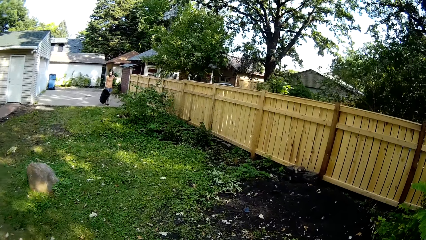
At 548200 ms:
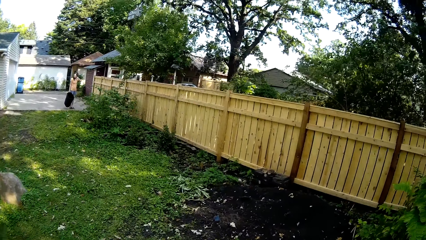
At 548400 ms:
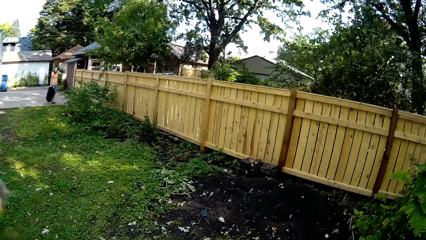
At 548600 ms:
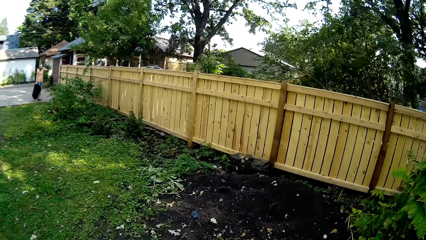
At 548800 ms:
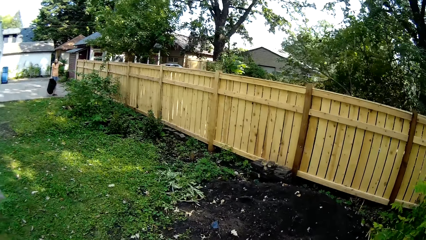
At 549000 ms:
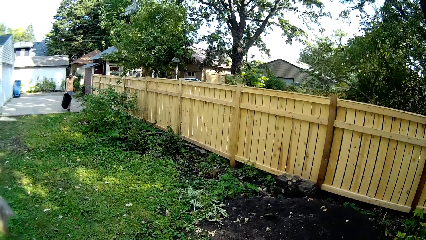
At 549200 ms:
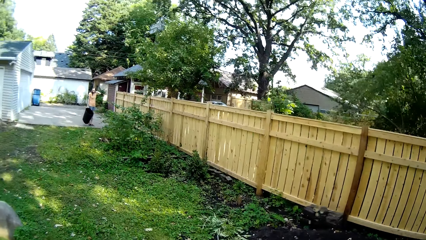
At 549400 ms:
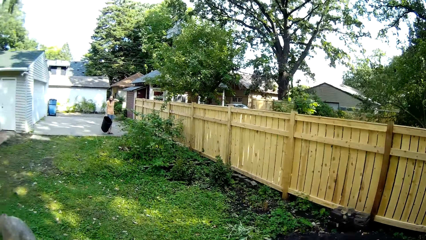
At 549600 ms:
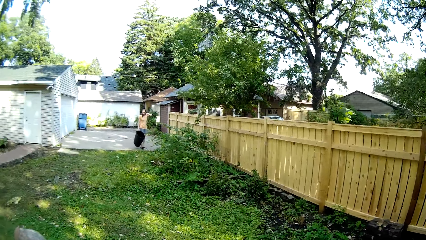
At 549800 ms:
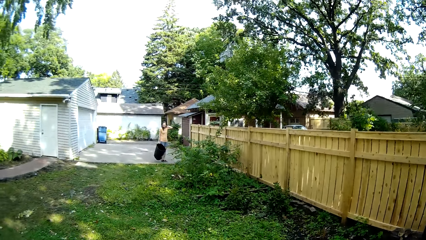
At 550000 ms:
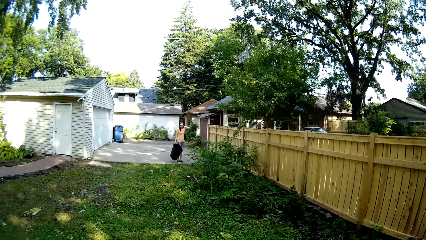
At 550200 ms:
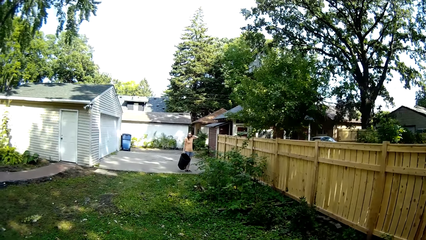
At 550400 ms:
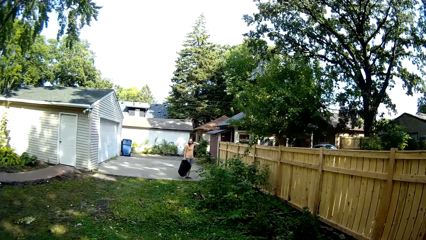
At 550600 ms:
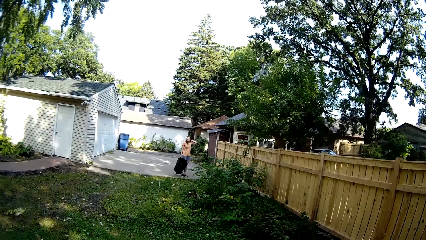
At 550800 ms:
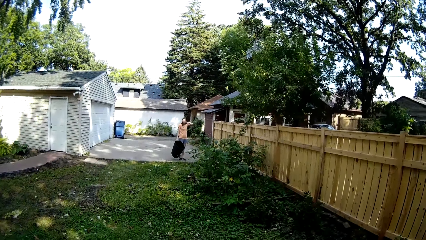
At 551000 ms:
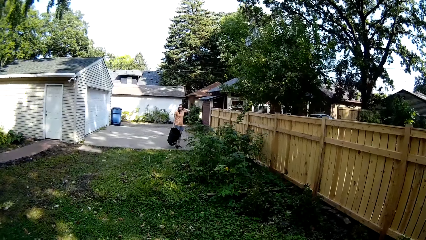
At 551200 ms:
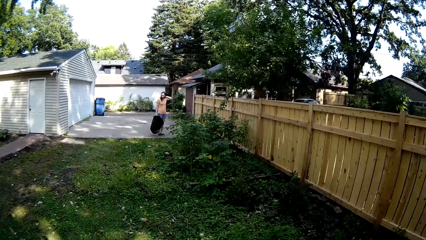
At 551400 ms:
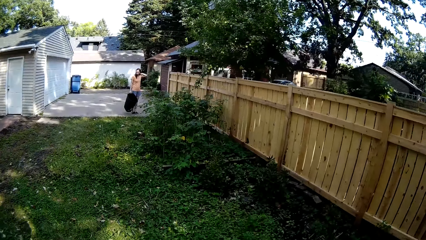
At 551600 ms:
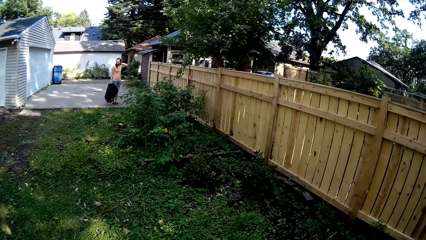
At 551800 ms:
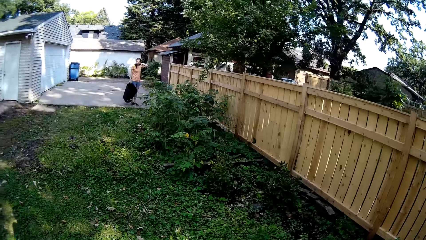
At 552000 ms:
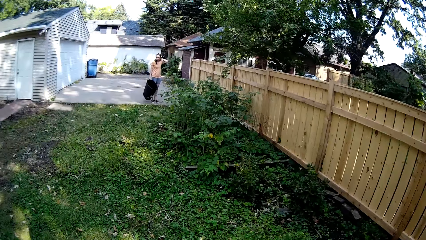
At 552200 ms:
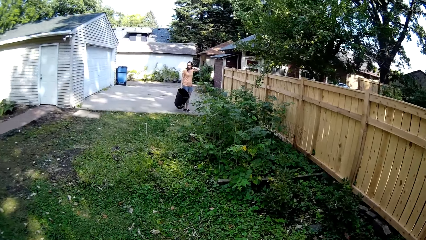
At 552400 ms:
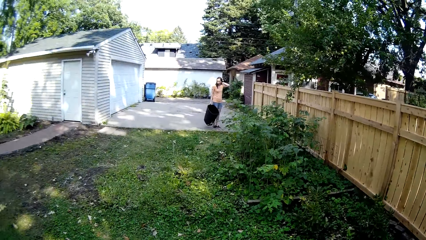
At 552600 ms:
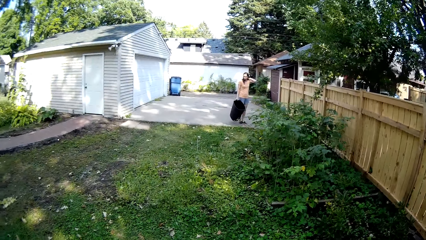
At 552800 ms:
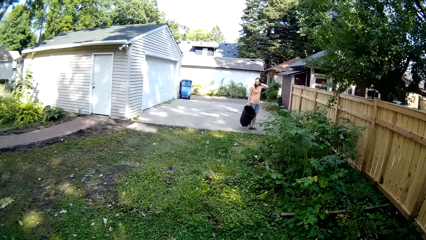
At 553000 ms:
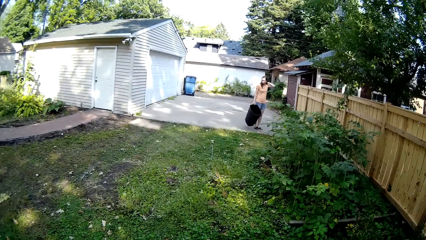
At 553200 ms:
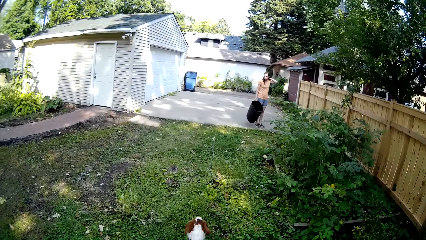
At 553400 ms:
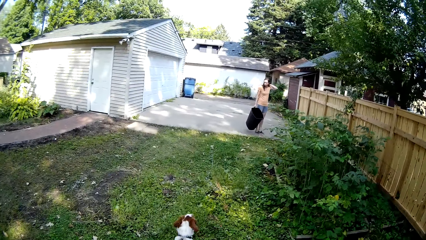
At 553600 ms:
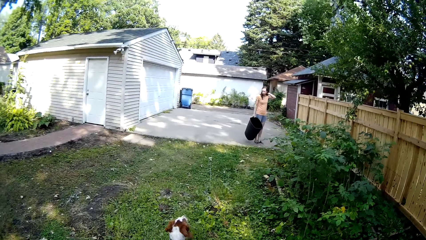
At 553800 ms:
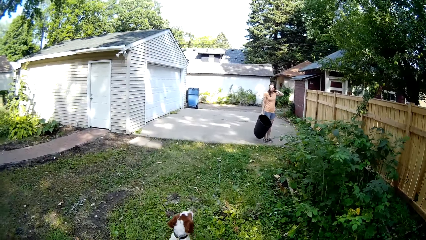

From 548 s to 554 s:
A woman touches her head.

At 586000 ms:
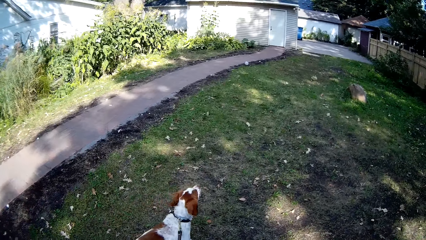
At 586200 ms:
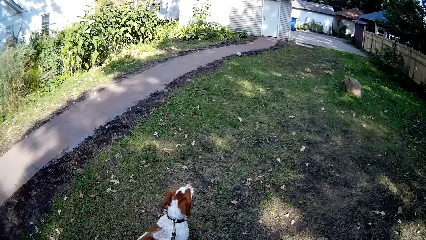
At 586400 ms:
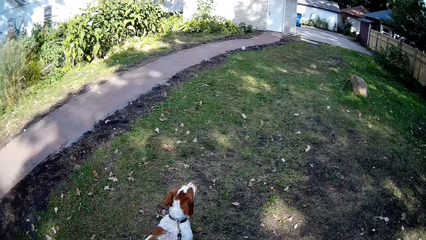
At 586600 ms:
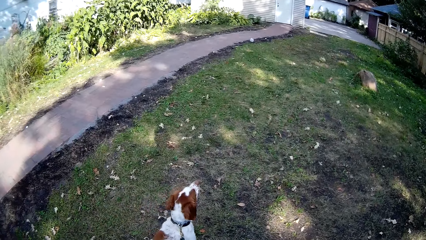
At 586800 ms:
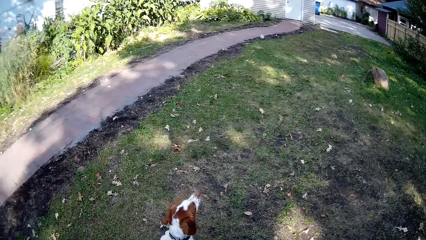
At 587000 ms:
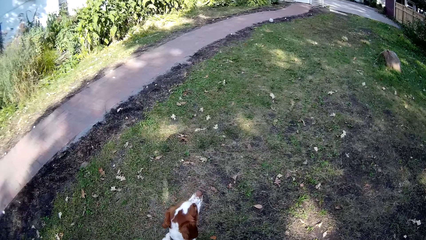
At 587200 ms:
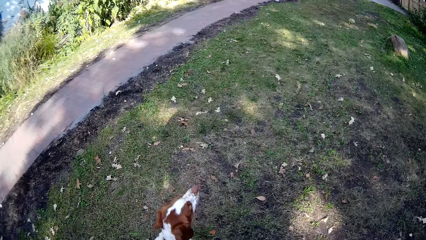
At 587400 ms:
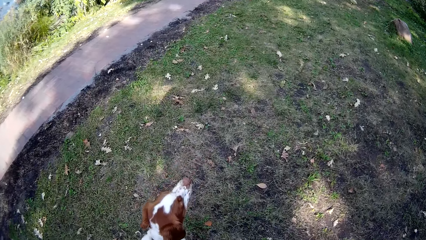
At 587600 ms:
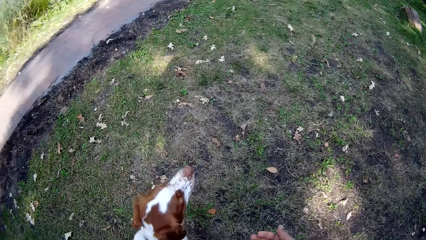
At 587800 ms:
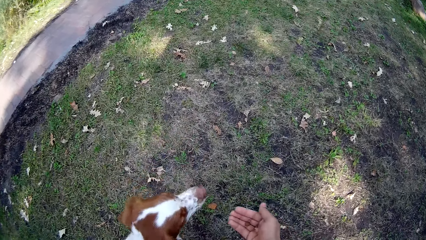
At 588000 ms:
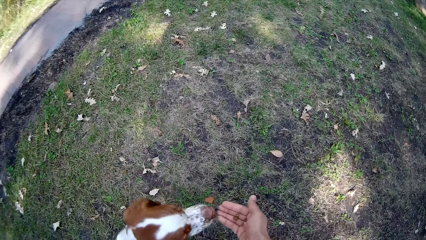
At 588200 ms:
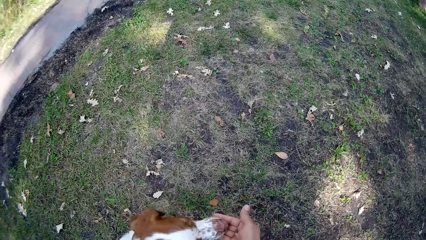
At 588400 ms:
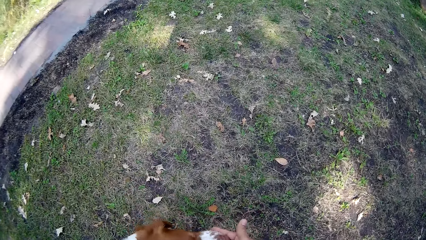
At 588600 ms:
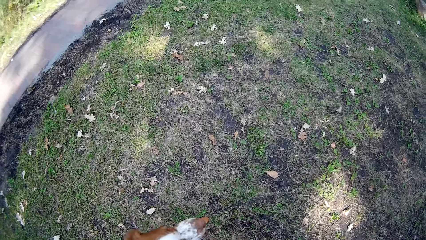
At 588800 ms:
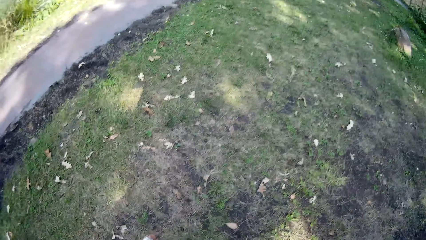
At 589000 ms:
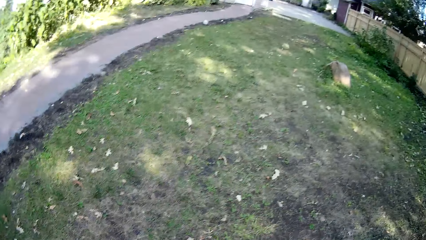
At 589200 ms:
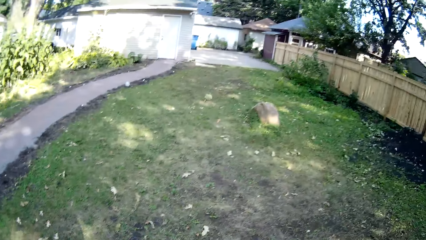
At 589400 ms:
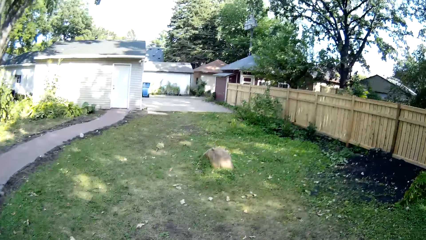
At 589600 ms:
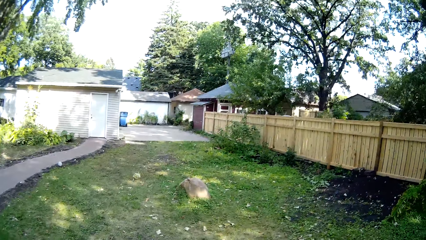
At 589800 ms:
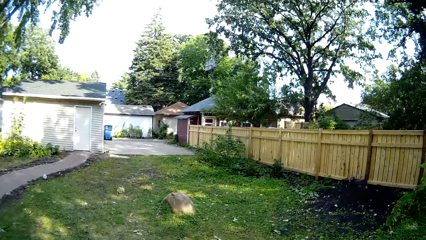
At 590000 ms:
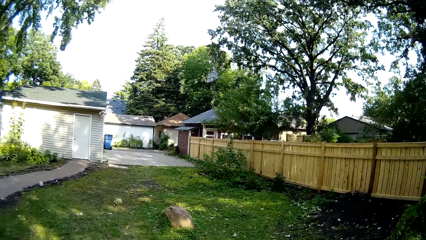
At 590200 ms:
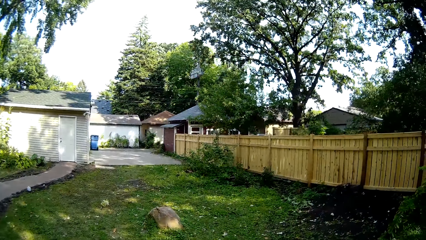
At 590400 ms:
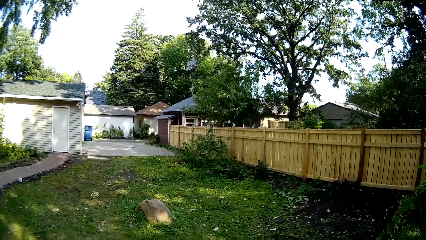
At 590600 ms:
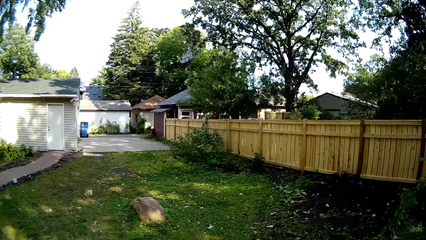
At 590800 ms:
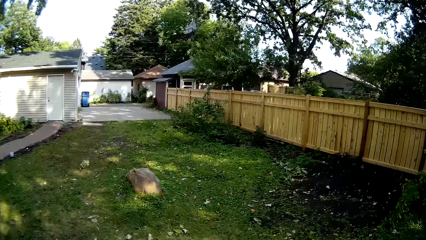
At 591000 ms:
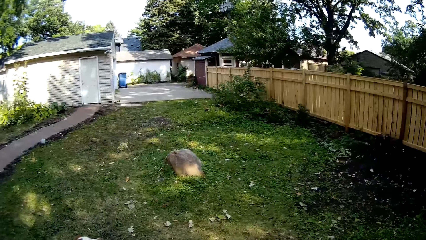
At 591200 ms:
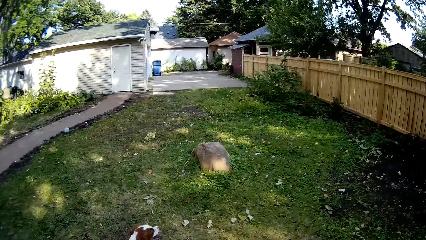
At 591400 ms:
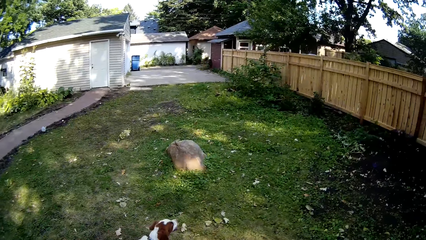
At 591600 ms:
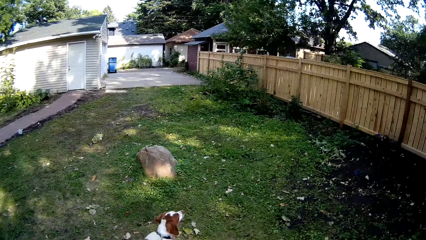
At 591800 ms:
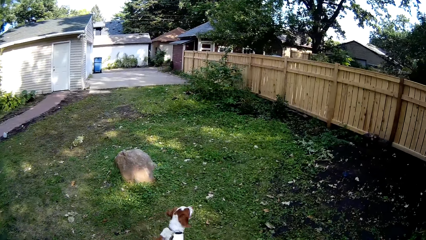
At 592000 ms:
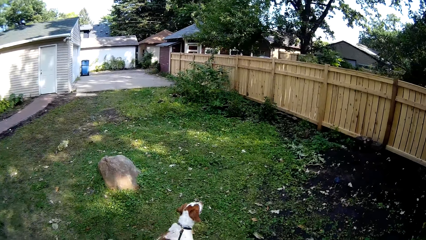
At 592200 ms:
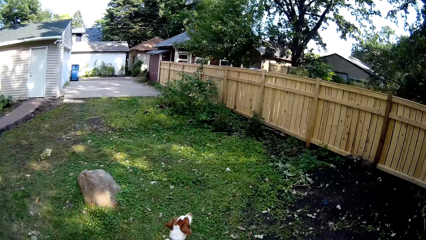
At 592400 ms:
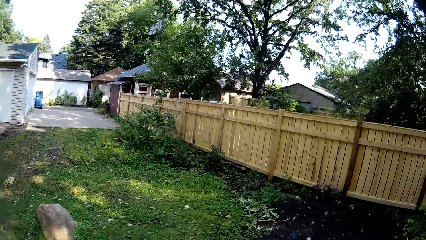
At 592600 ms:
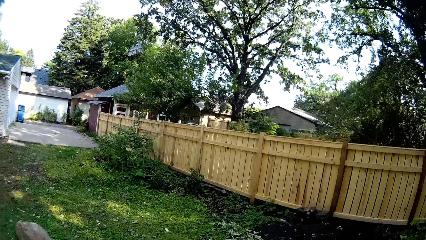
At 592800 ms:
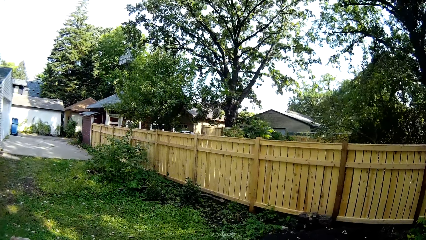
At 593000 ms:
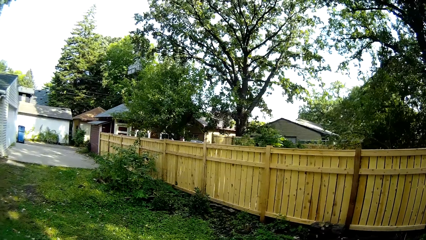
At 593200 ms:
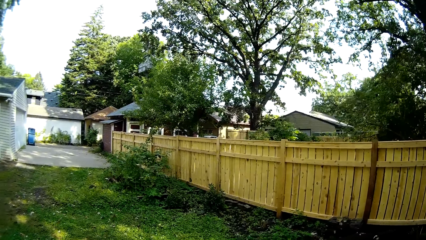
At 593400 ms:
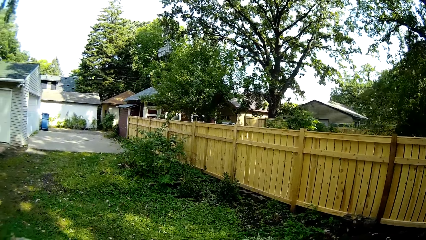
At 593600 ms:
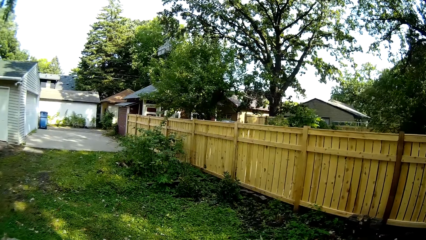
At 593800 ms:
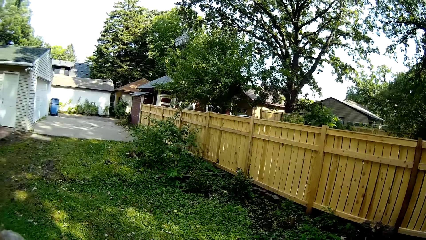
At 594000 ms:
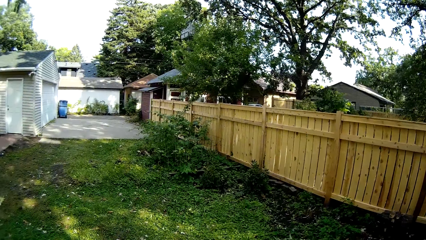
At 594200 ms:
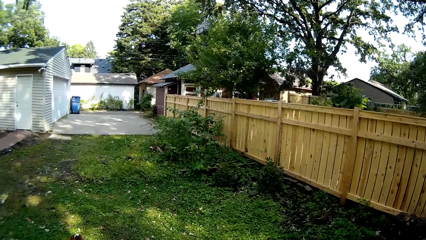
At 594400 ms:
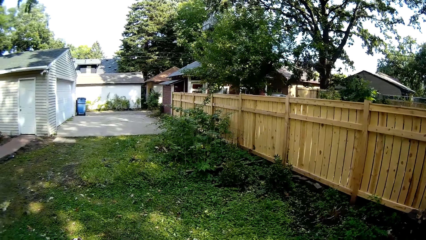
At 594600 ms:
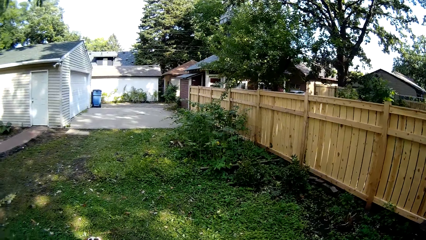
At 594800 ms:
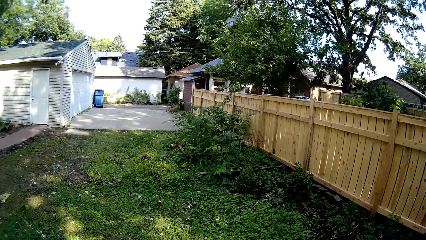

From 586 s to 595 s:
The camera wearer stops with the dog. They feed the dog. They look around the compound and walk around the compound with the dog.
